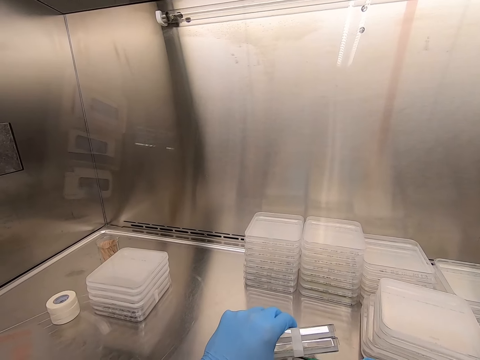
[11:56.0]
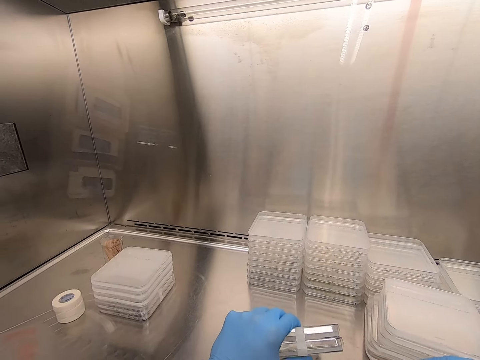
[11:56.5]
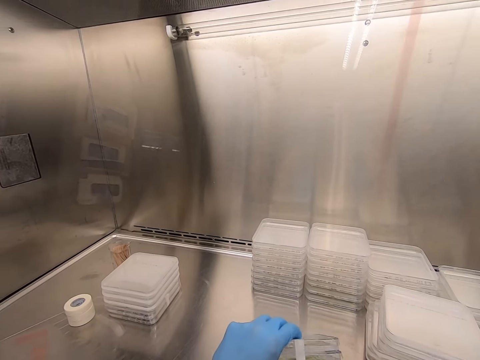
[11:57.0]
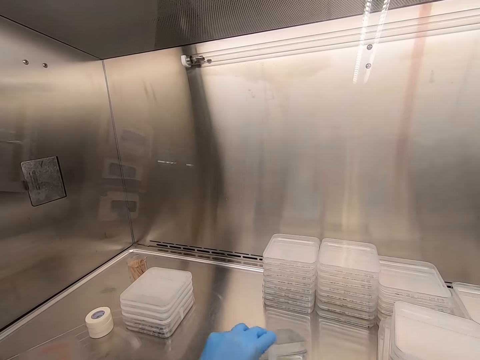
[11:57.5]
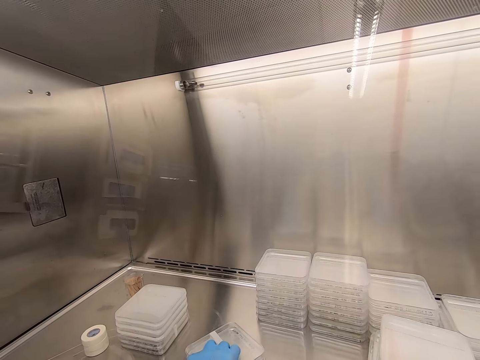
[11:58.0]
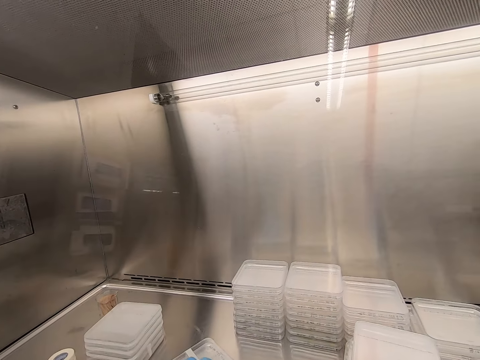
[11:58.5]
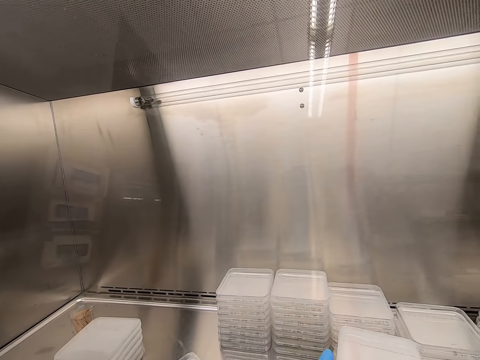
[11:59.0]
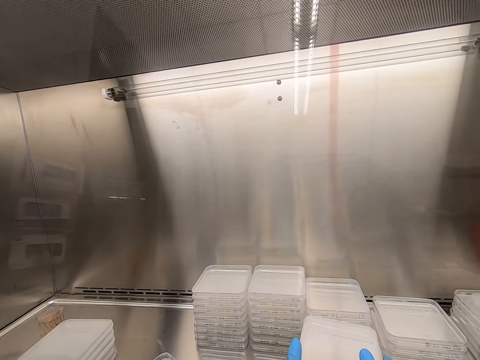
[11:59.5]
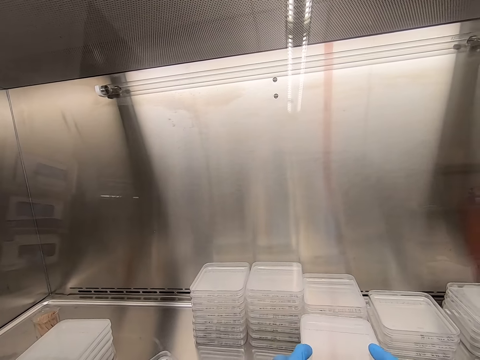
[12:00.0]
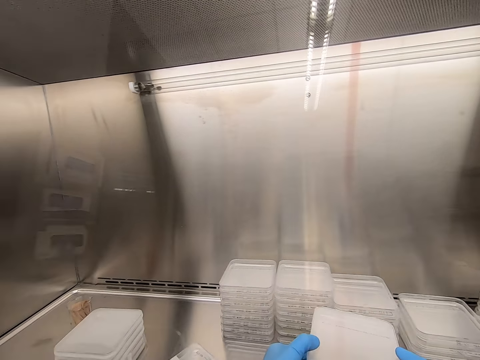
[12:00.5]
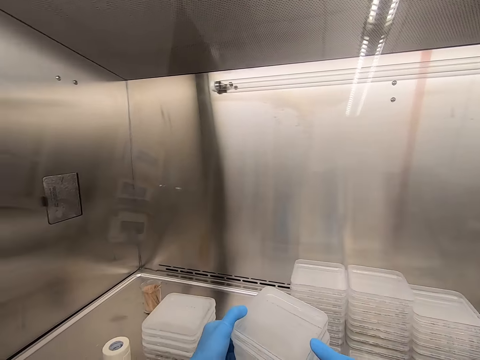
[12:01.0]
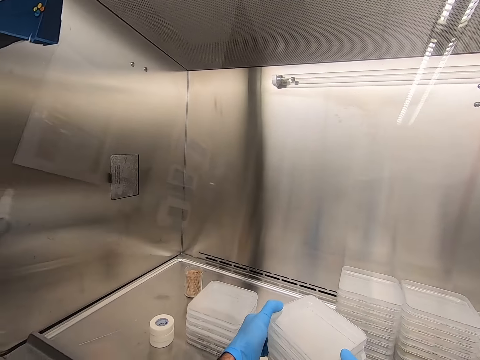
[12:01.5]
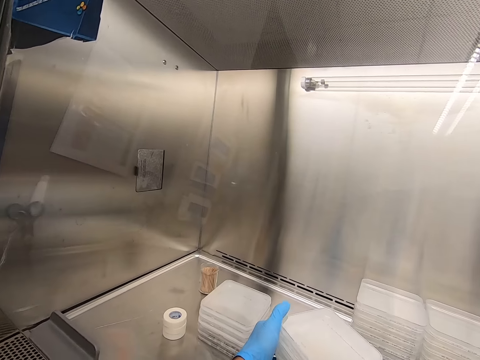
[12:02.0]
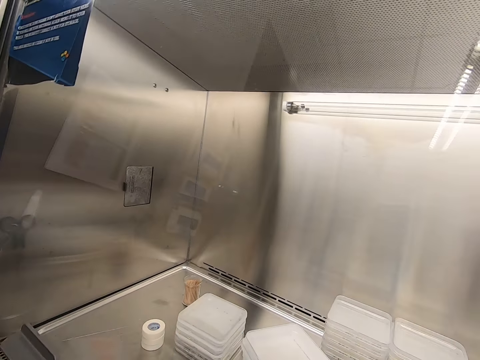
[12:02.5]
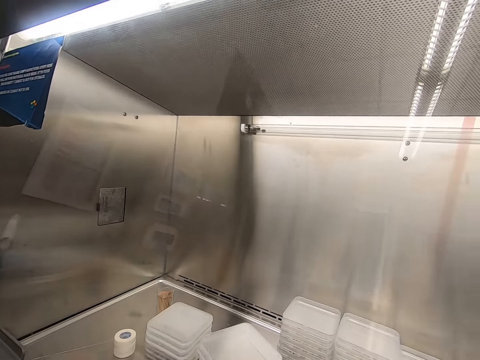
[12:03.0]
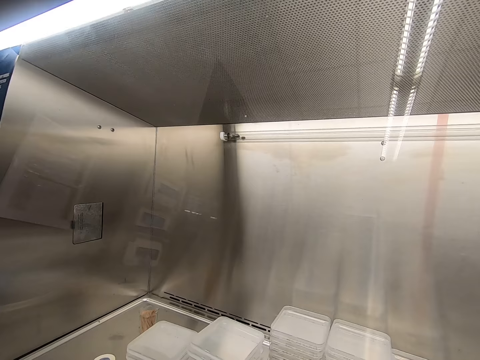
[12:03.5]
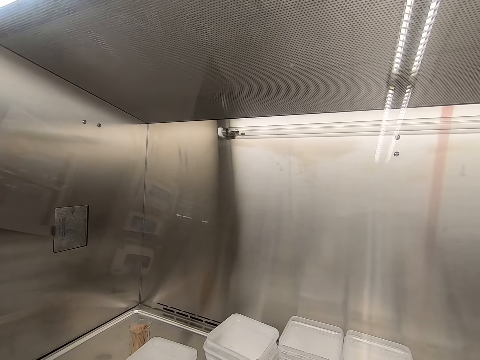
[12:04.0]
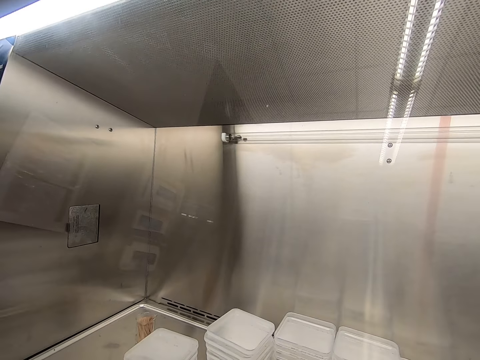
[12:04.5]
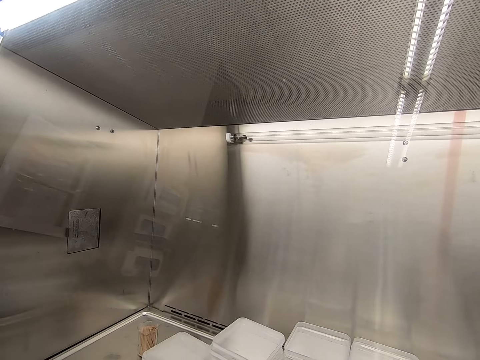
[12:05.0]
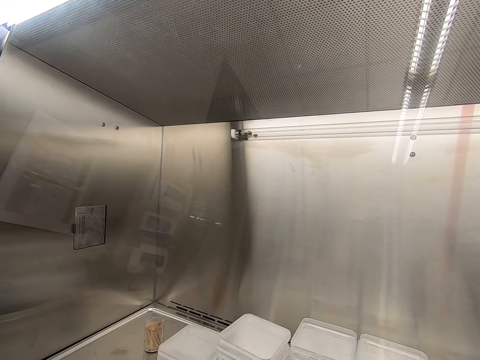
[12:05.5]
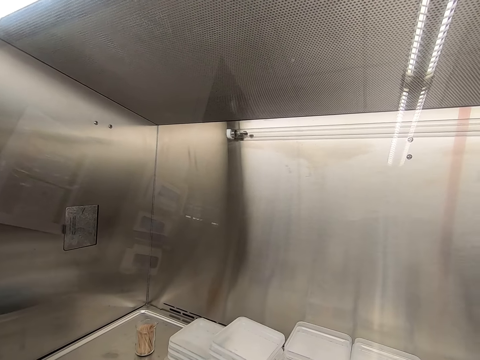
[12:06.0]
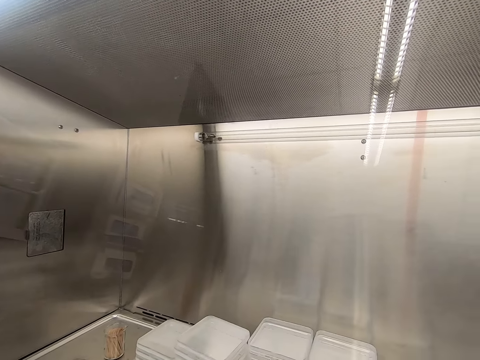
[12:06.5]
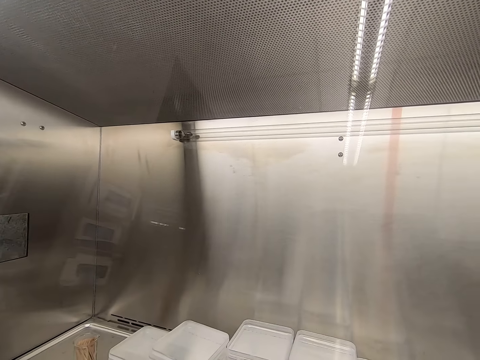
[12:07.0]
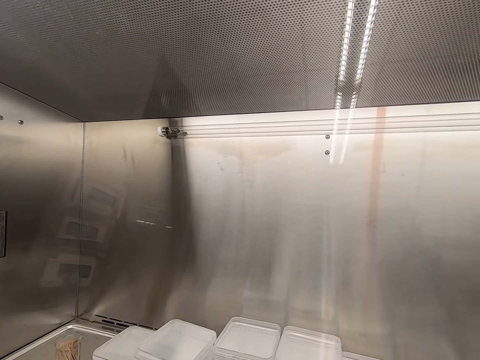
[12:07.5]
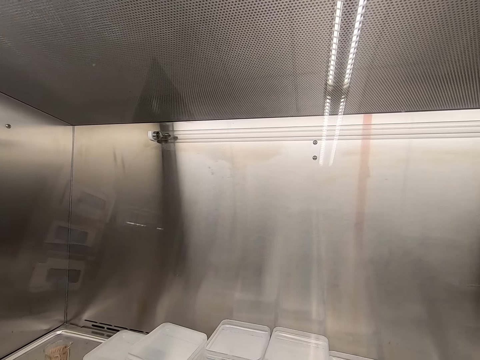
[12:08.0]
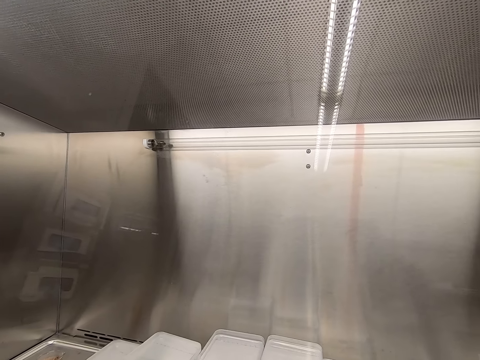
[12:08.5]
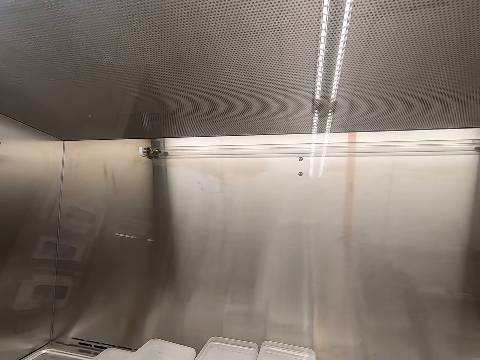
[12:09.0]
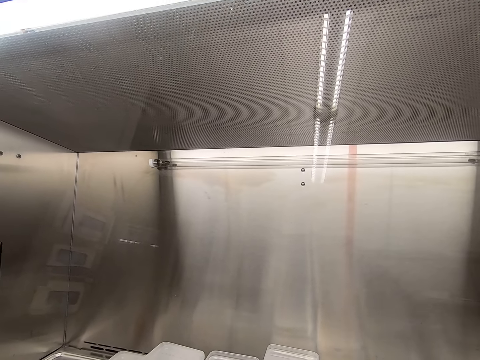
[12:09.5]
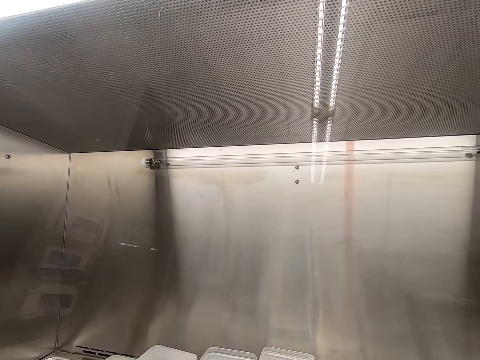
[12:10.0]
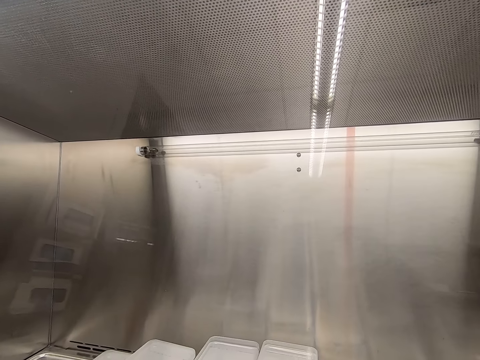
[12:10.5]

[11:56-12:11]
The camera wearer picks up a container. They take the lids. They pile up the container.

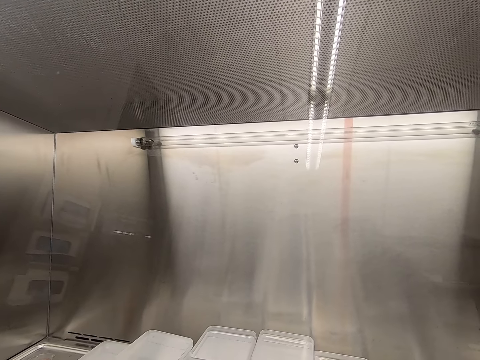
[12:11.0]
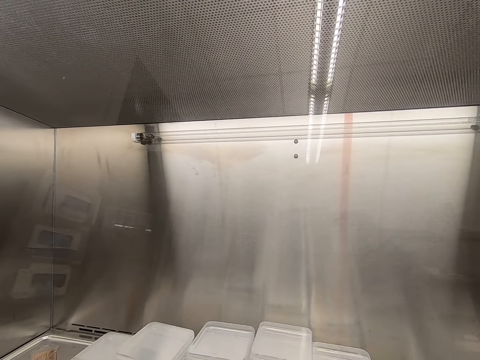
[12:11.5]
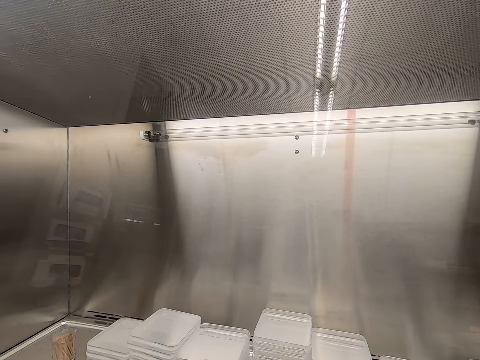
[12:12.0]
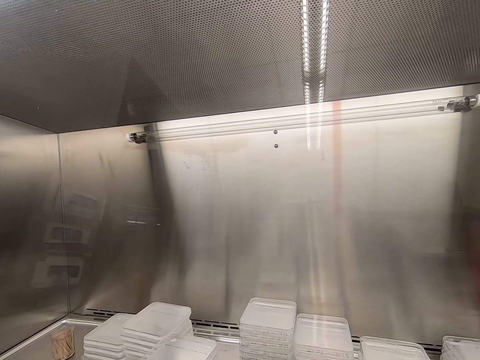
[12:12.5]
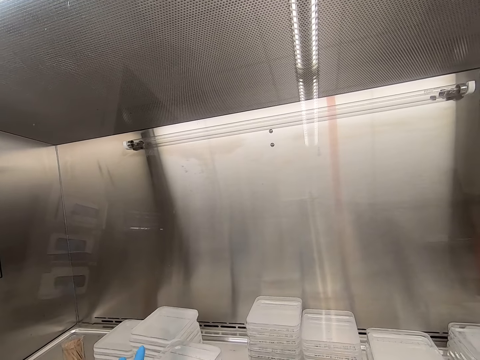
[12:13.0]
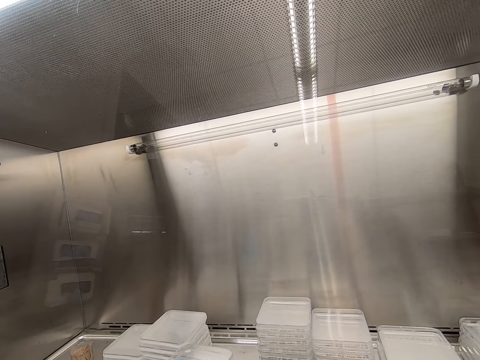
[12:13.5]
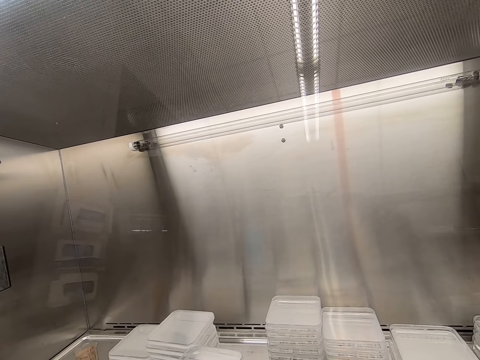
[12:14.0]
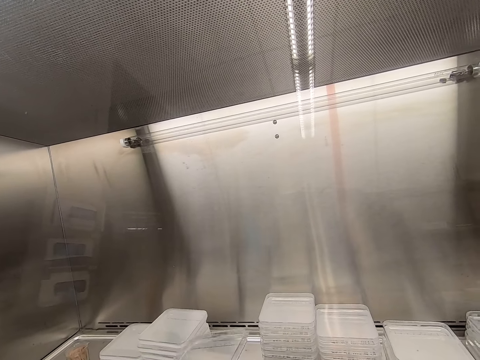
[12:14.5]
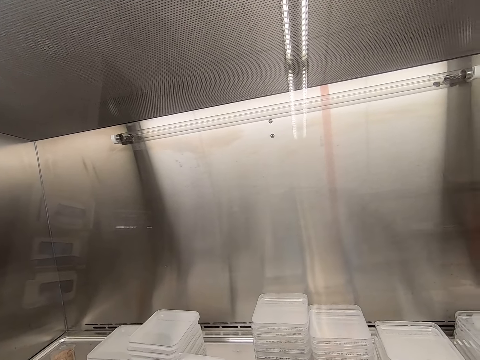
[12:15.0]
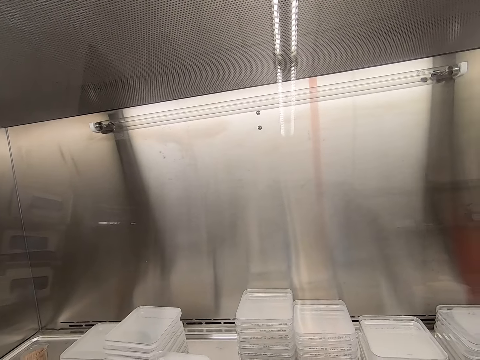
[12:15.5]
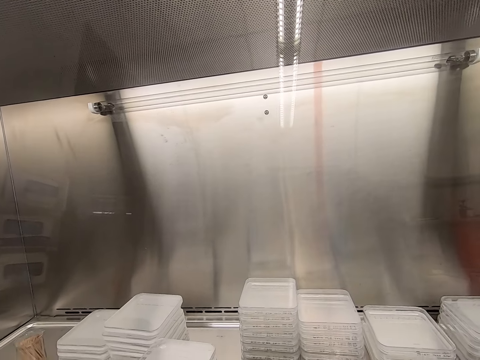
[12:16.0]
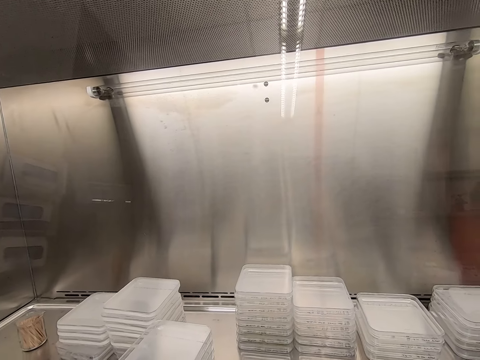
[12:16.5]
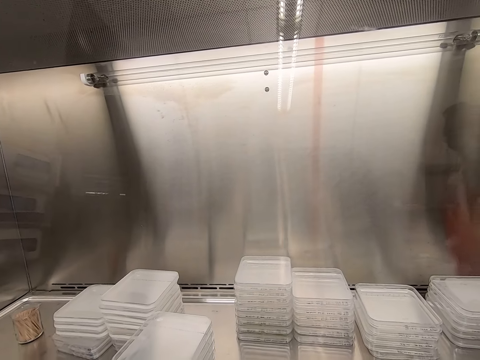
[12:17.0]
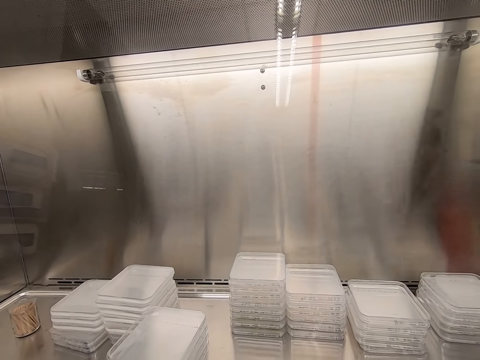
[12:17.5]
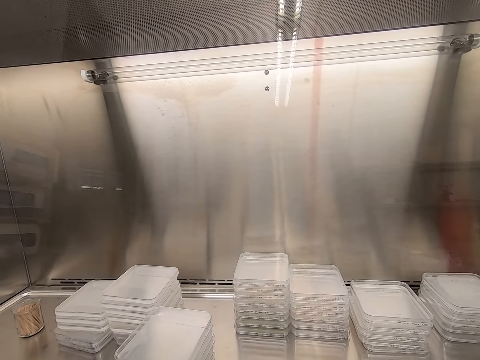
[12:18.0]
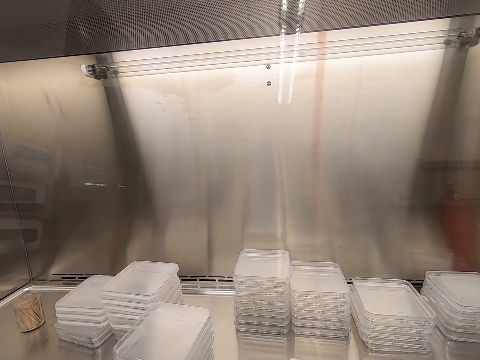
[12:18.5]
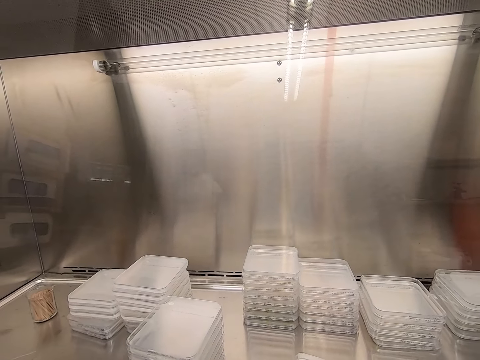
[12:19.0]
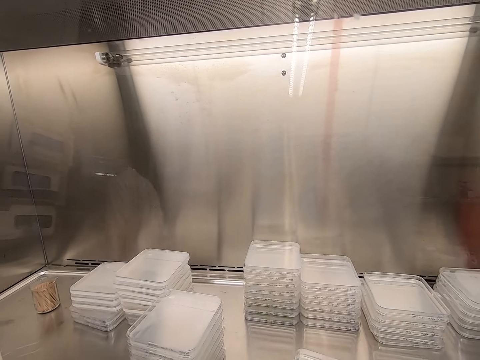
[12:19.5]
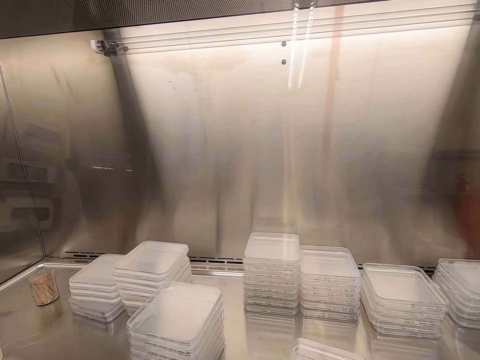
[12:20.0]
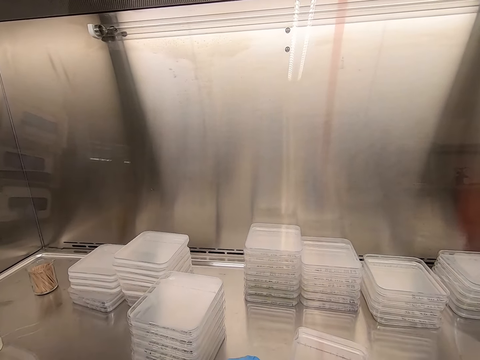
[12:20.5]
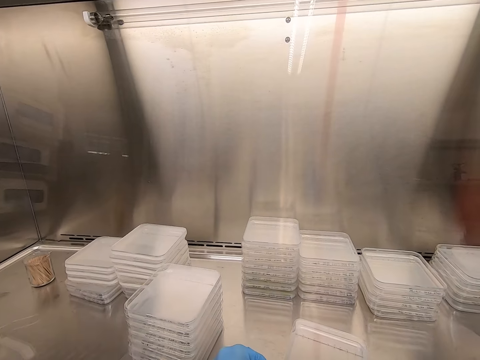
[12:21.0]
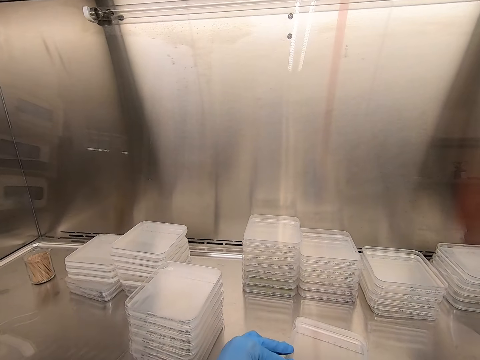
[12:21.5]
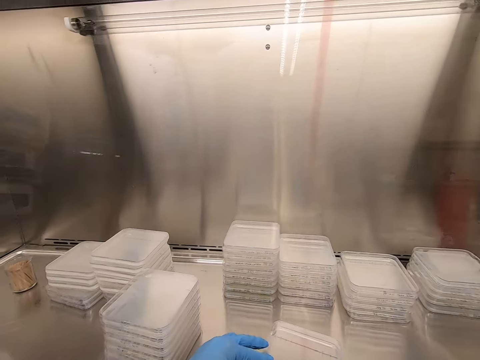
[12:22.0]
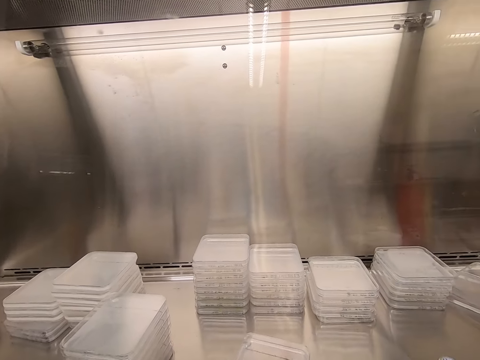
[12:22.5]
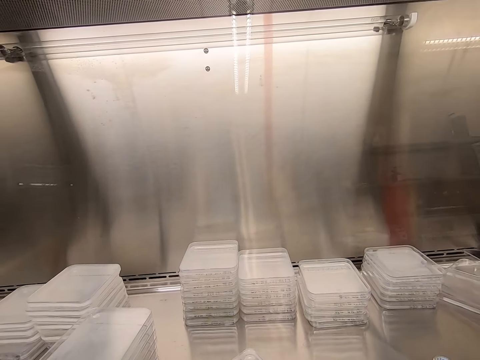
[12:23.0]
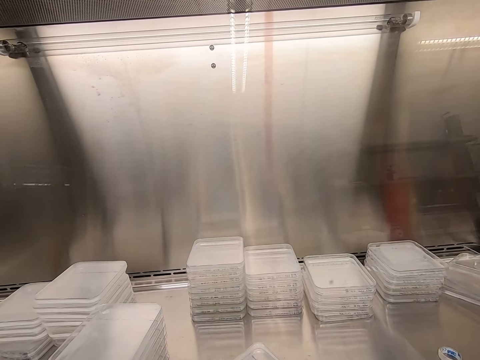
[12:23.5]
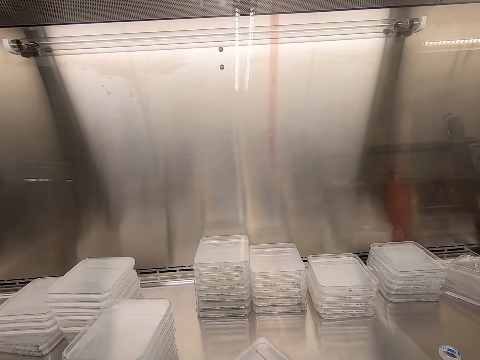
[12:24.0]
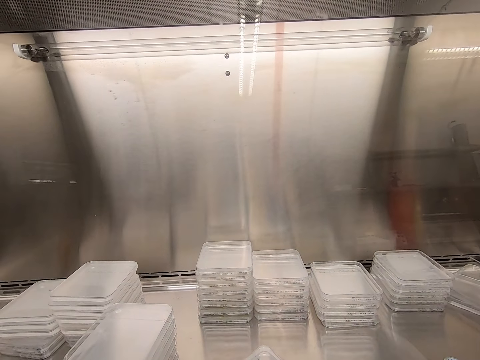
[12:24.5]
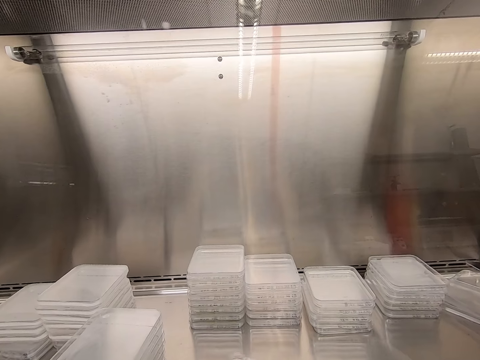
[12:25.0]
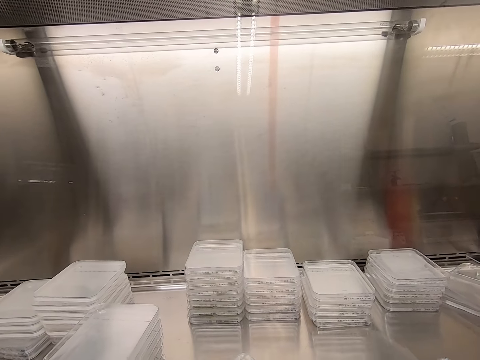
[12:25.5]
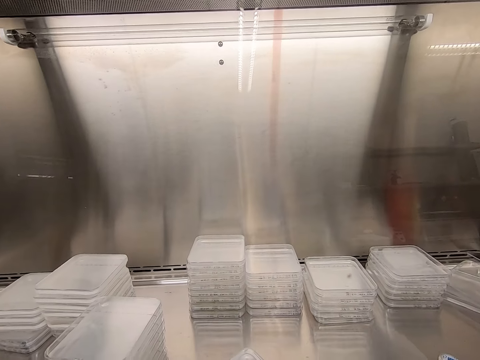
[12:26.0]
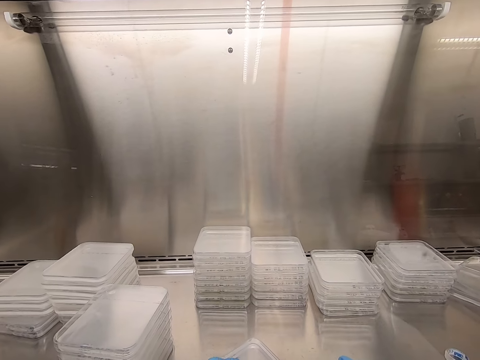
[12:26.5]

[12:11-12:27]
The camera wearer seals the plastic lid with cello tape.
